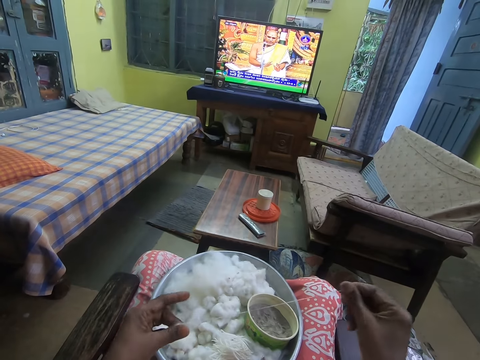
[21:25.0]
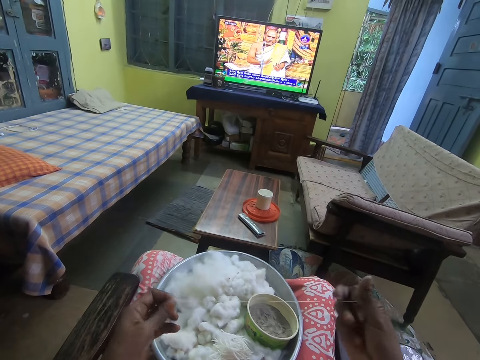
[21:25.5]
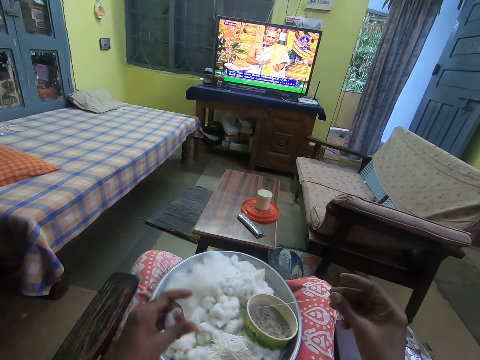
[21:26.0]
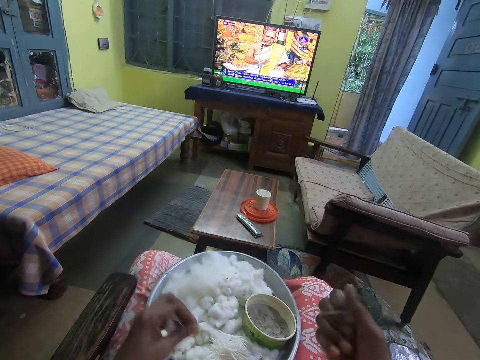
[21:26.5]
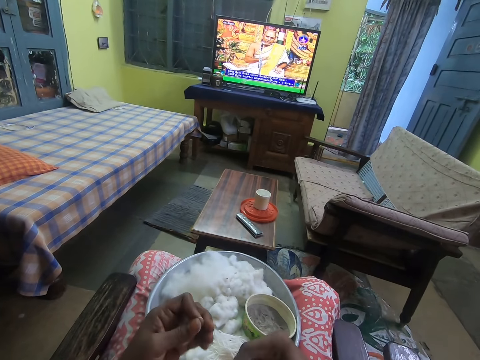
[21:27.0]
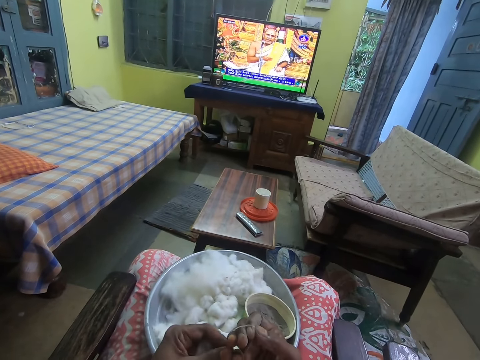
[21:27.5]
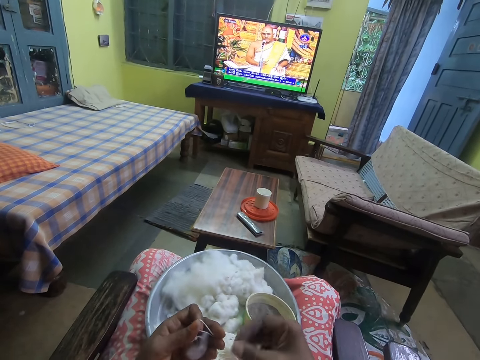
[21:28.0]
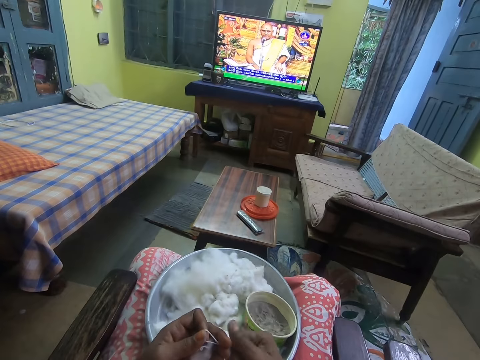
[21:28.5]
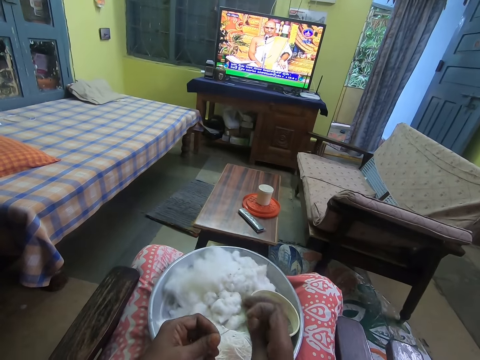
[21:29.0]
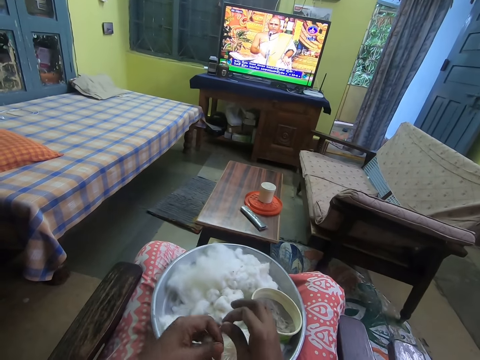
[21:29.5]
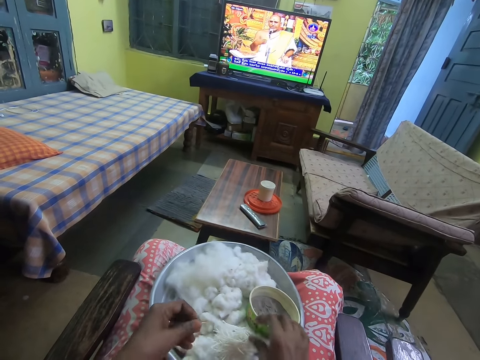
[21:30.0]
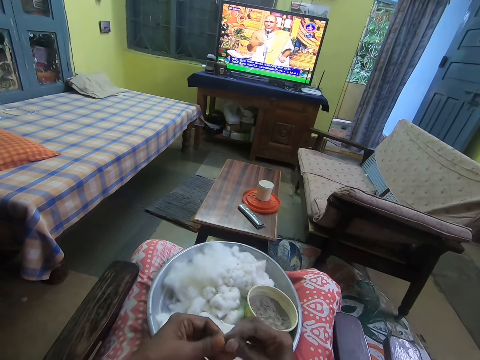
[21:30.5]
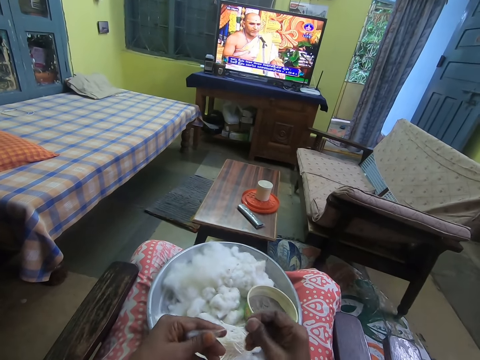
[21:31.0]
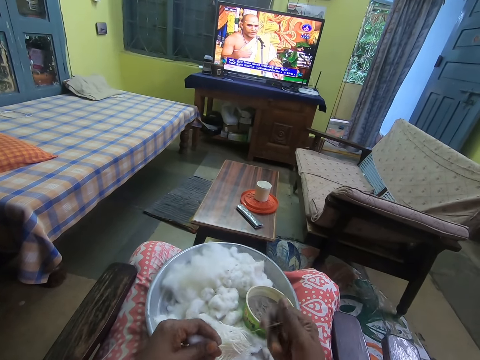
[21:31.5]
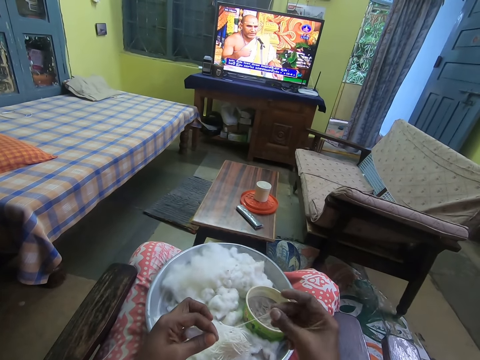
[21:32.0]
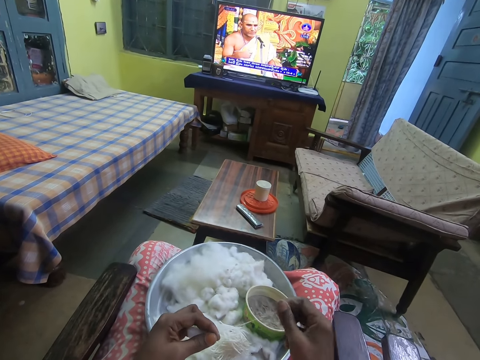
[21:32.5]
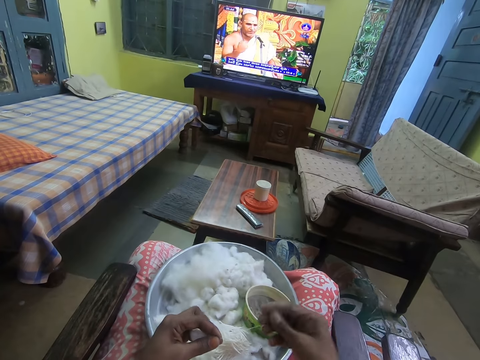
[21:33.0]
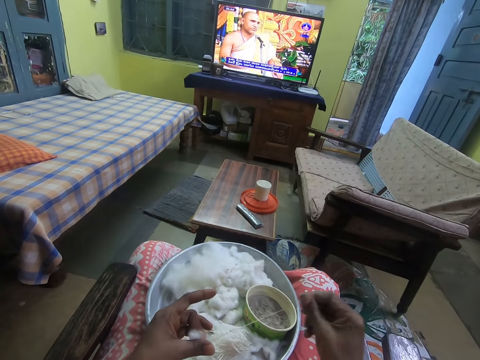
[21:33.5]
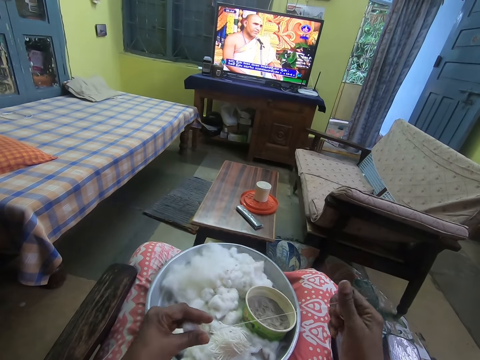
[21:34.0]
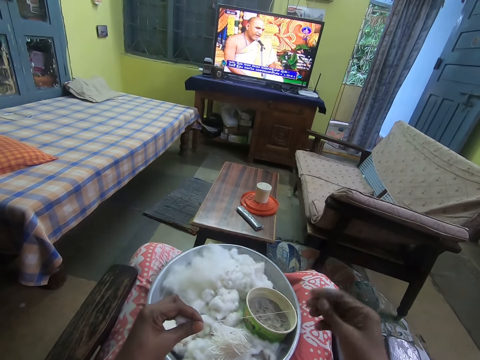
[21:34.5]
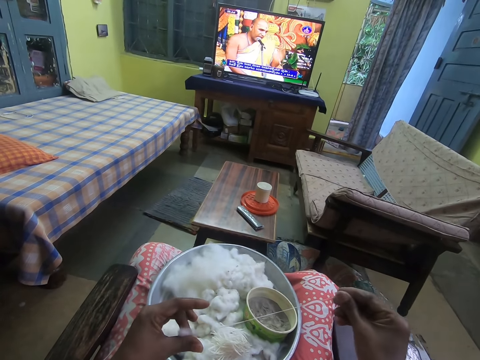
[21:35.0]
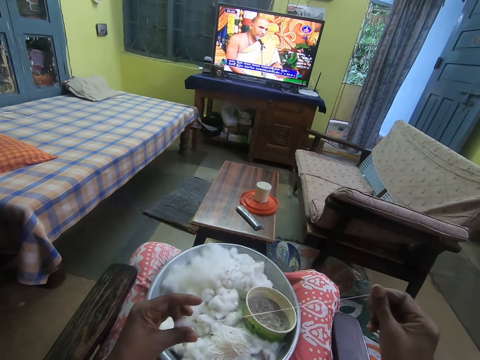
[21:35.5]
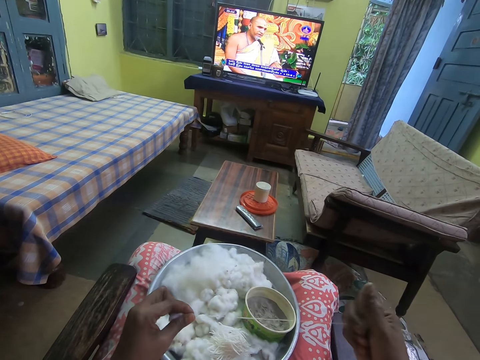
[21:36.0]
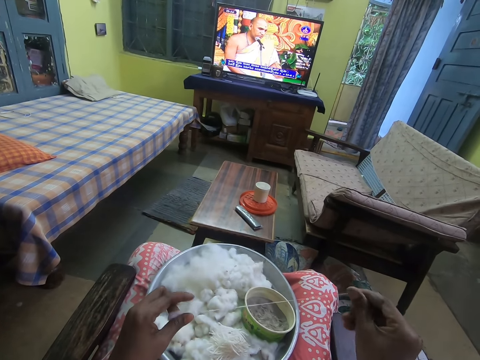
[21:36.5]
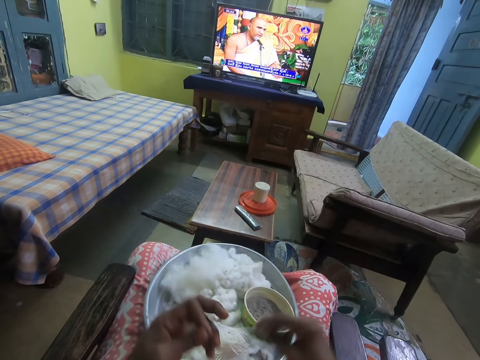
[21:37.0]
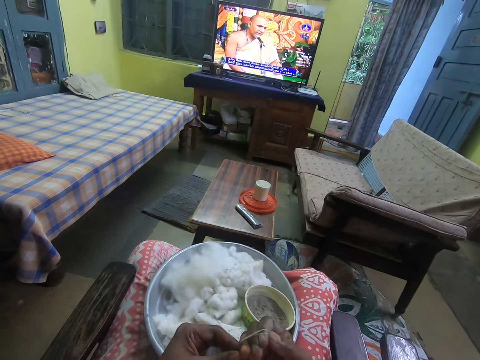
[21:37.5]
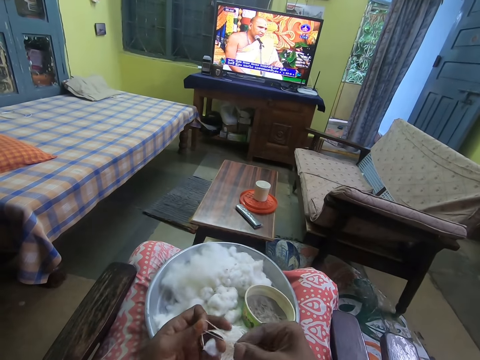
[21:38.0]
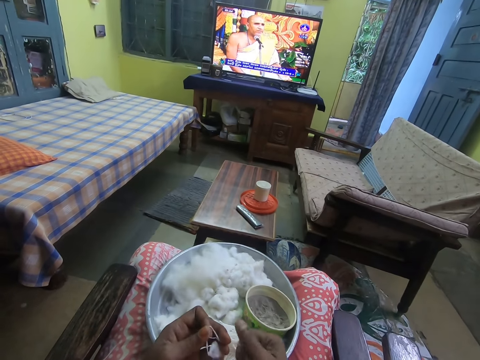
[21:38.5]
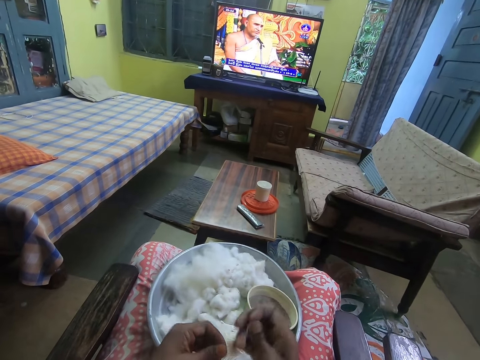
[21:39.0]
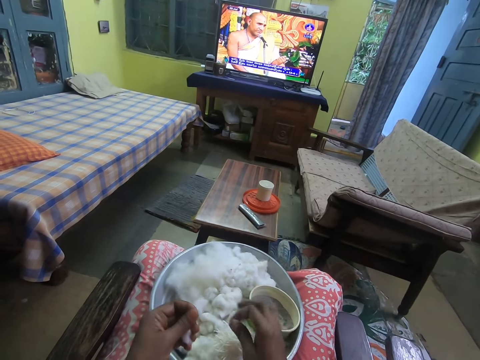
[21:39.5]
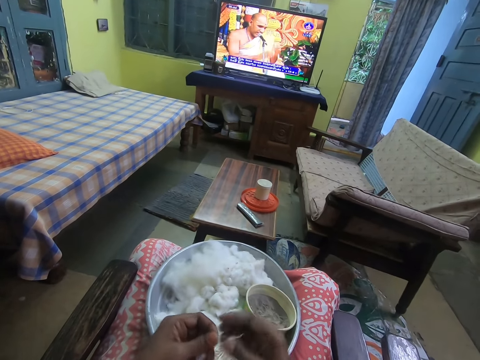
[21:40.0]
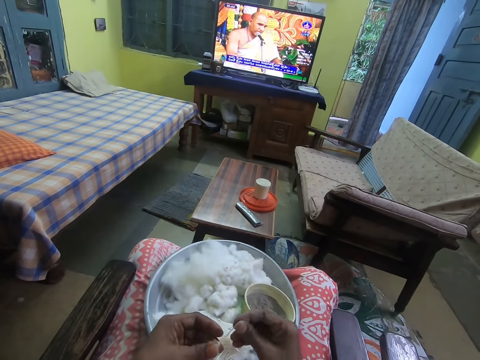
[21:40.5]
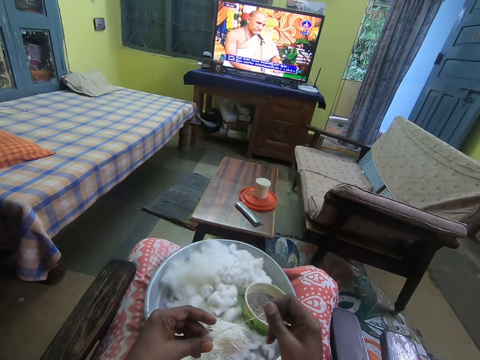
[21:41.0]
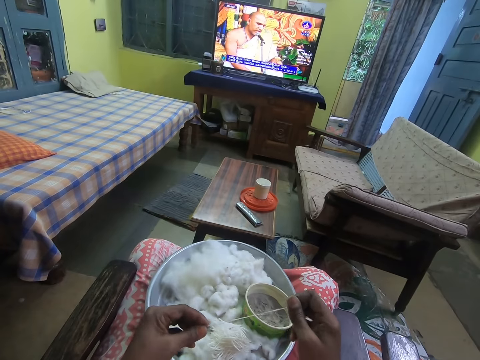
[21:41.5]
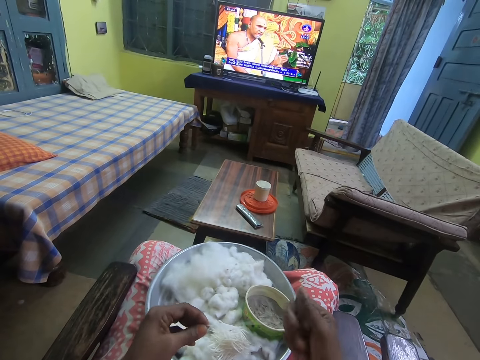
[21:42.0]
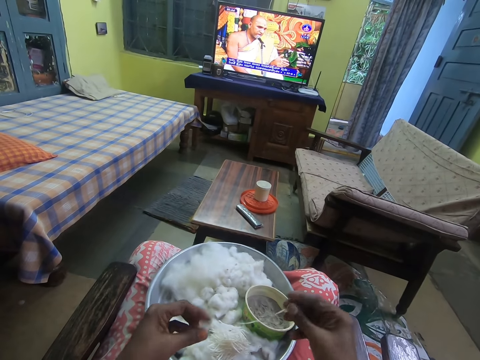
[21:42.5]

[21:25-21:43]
The camera wearer wraps the cotton around their right hand. They pull the cotton wool off their fingers. They twist the cotton with their hands. They pull their hand off the cotton wool. They roll the cotton wool. They place the cotton in their hands on the tray. They pull the cotton from the ball of cotton in their left hand with their right hand. They twist the cotton with their right hand. They wrap the cotton around their right hand. They pull the cotton wool off their fingers. They twist the cotton with their hands. They roll the cotton wool. They pull the cotton wool off their fingers. They place the cotton in their right hand on the tray. They pull their hand off the cotton wool. They pull the cotton from the ball of cotton in their left hand with their right hand. They hold the cotton wool with both hands. They twist the cotton with their right hand.

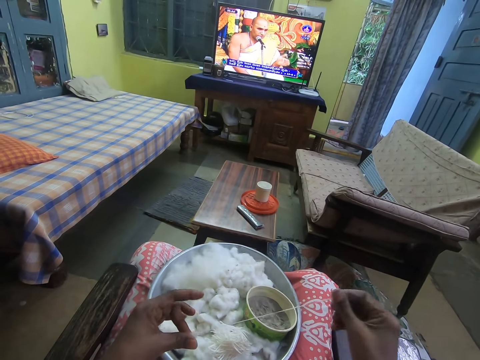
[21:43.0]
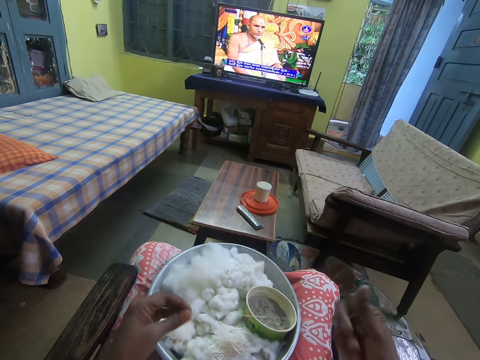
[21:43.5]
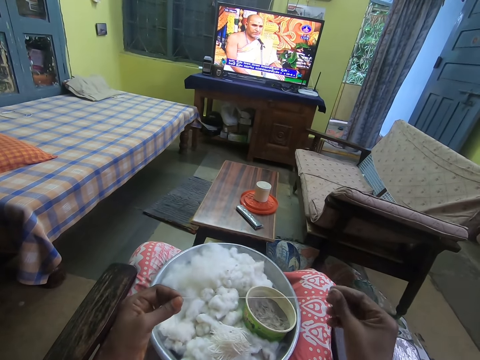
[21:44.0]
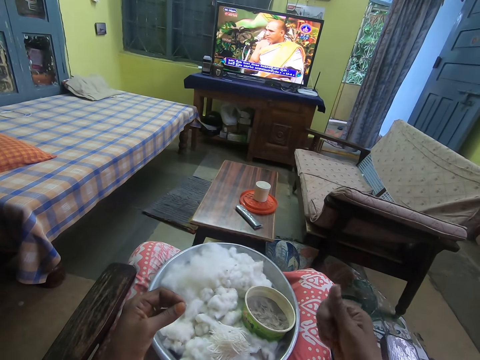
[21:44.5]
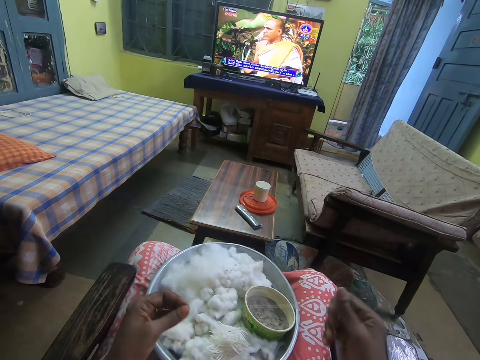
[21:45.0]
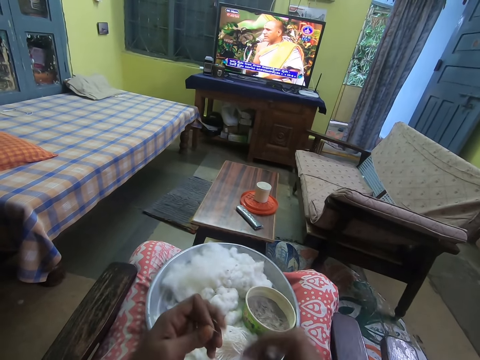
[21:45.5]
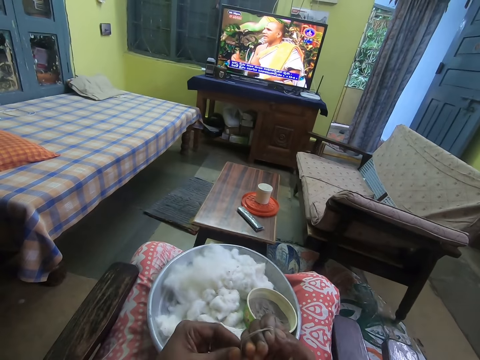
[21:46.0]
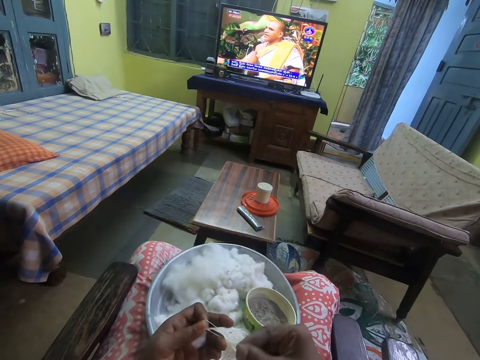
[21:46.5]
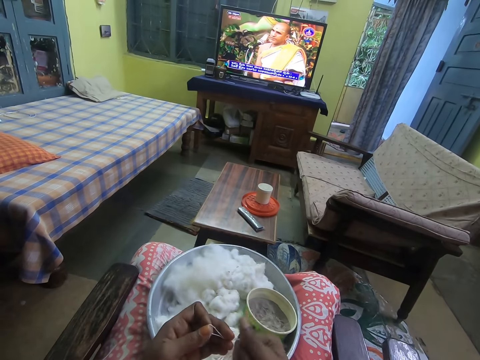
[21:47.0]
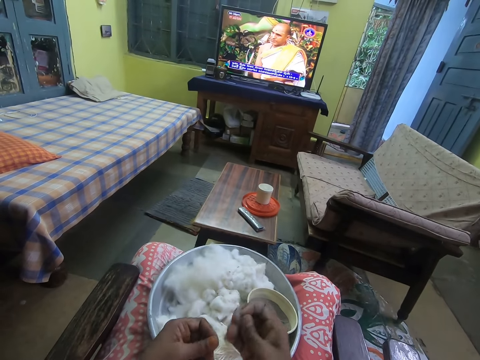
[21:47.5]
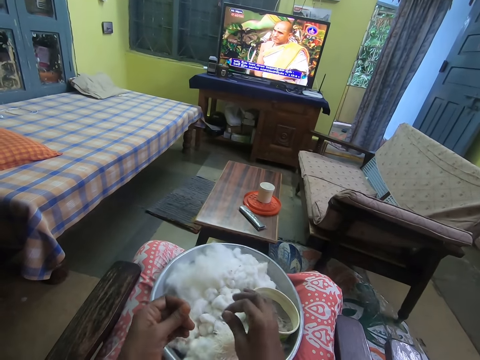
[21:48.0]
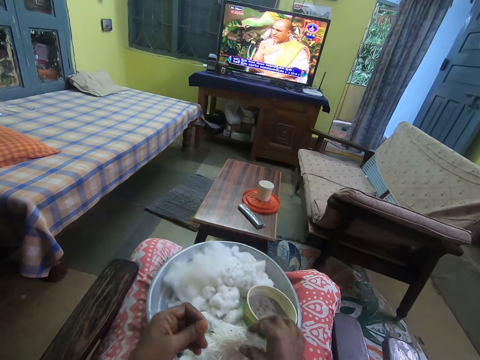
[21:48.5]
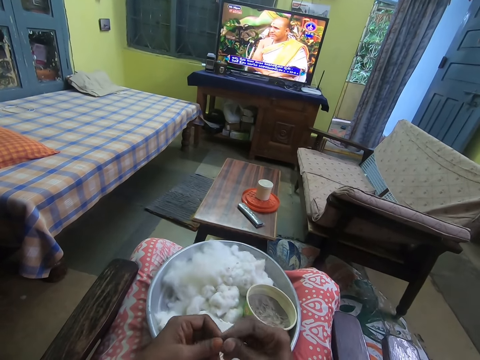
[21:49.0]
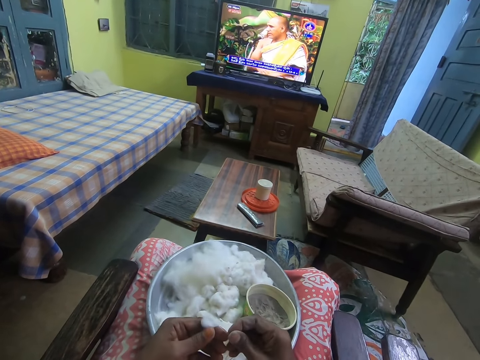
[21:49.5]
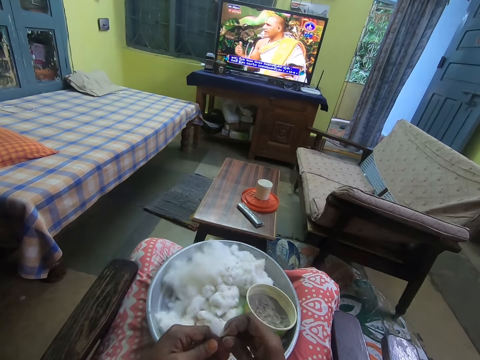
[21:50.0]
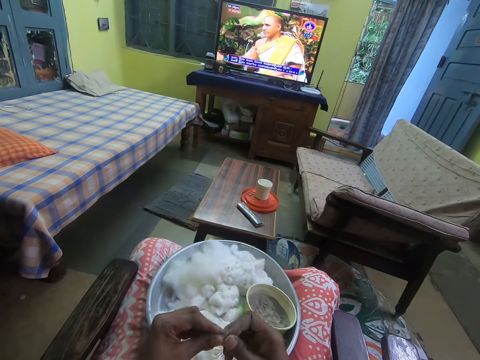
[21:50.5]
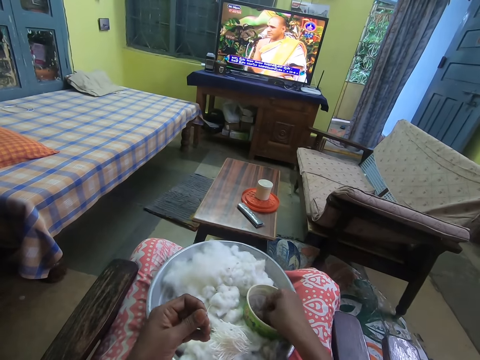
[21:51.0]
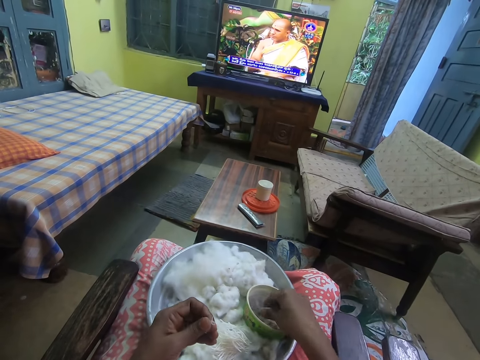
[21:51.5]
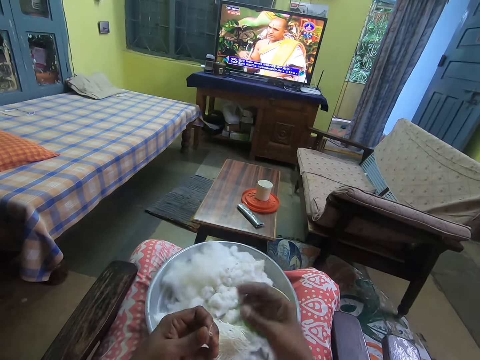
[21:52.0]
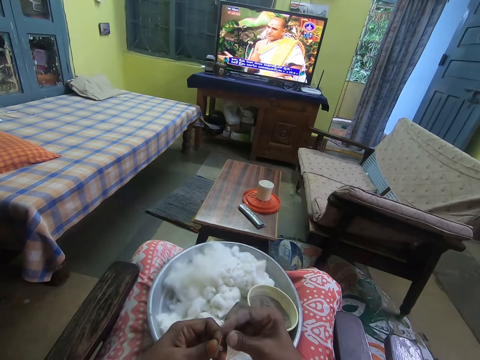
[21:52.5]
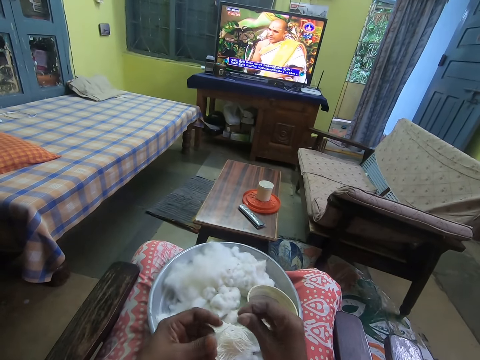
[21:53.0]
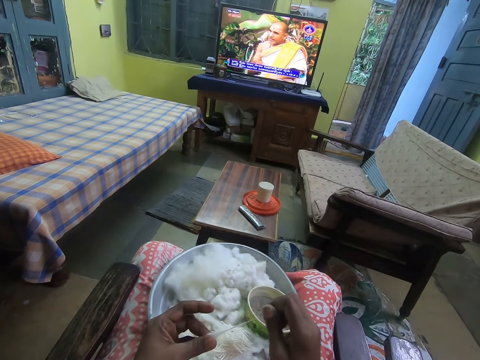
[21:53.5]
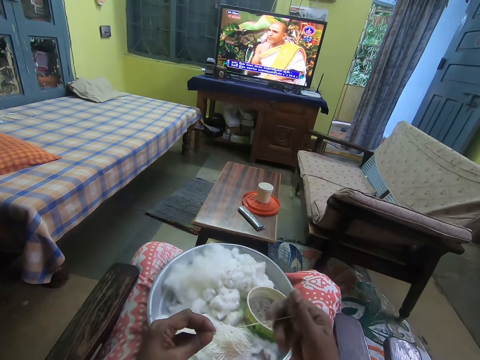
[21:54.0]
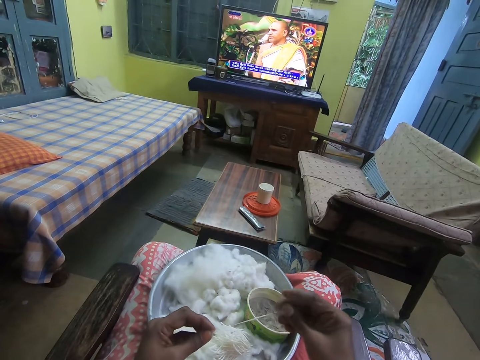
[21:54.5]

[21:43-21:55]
The camera wearer wraps the cotton around her right hand. They pull the cotton wool off his fingers. They twist the cotton with her hands. They roll the cotton wool. They pull the cotton wool with his hand. They place the cotton in her right hand on the tray. They touch the ball of cotton in her left hand with her right hand. They pull his hand off the cotton wool. They dip her right hand in the powder in the bowl on the tray on her legs. They pick something with his hand. They rub his fingers. They pull the cotton from the ball of cotton in her left hand with her right hand. They hold the cotton wool with both hands. They twist the cotton with her right hand.
